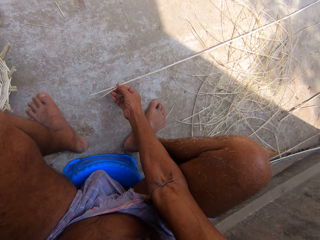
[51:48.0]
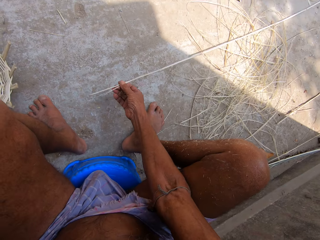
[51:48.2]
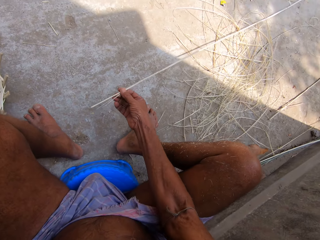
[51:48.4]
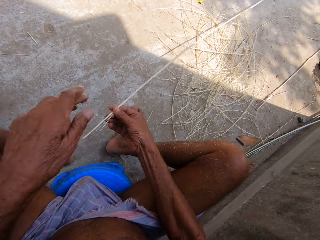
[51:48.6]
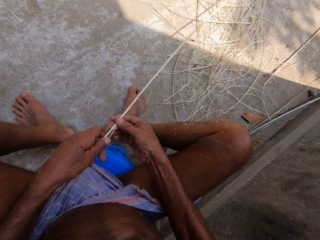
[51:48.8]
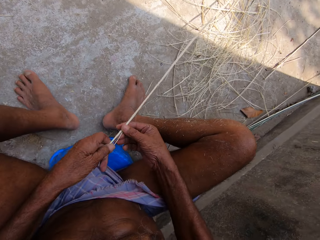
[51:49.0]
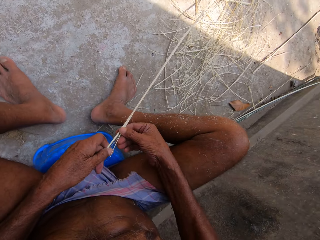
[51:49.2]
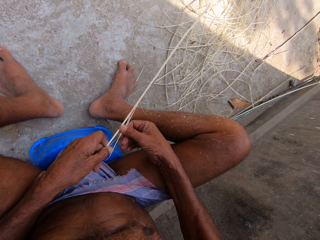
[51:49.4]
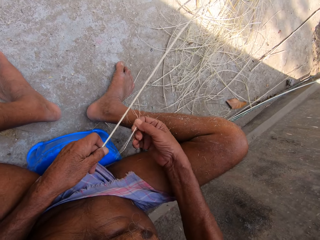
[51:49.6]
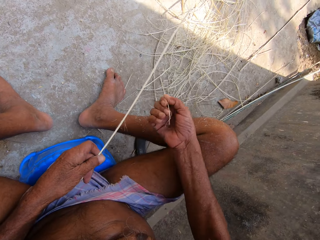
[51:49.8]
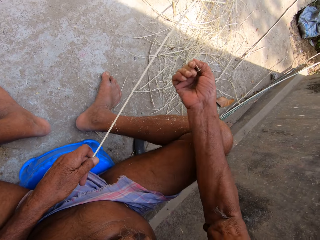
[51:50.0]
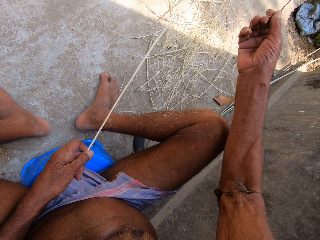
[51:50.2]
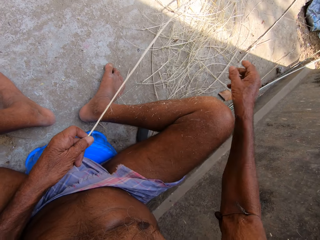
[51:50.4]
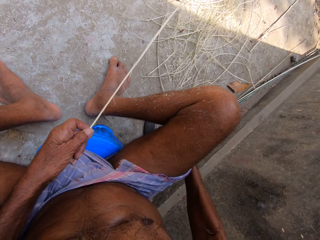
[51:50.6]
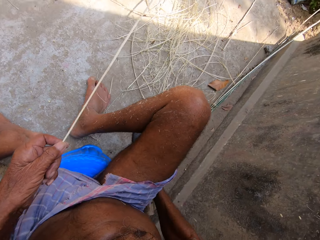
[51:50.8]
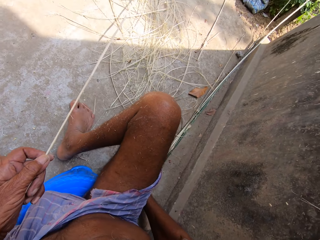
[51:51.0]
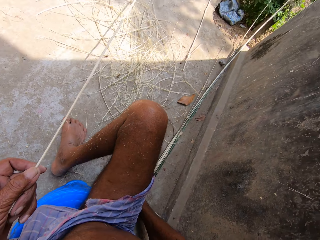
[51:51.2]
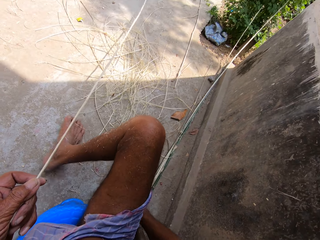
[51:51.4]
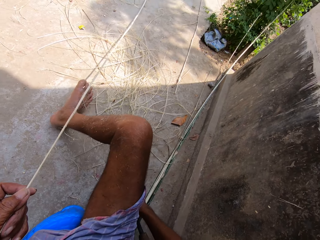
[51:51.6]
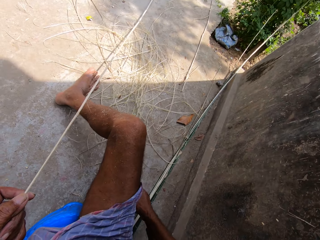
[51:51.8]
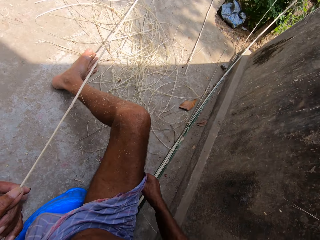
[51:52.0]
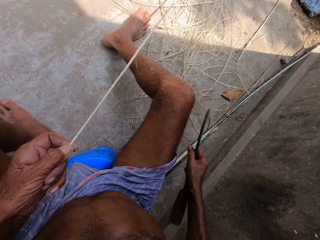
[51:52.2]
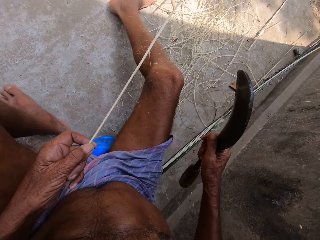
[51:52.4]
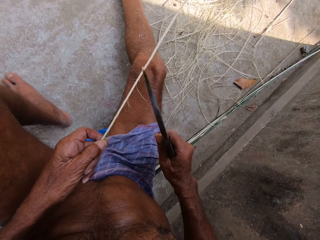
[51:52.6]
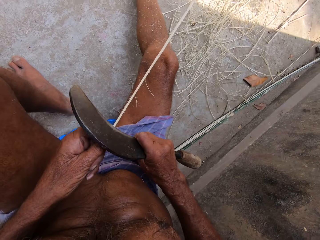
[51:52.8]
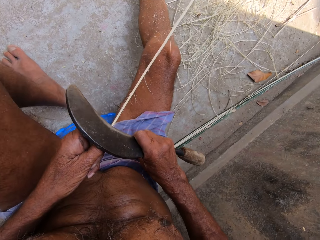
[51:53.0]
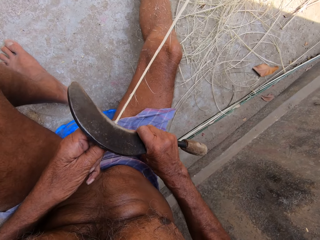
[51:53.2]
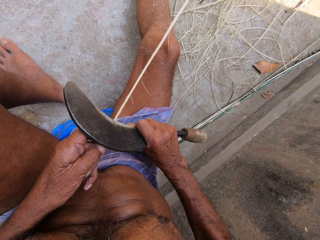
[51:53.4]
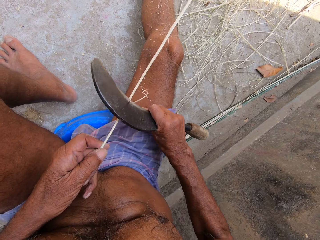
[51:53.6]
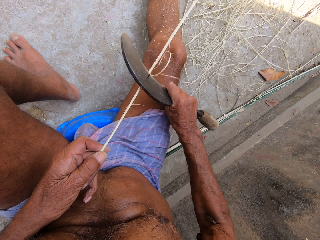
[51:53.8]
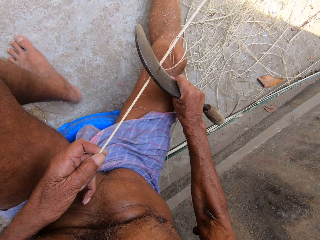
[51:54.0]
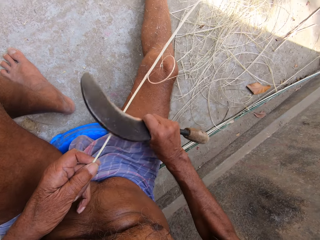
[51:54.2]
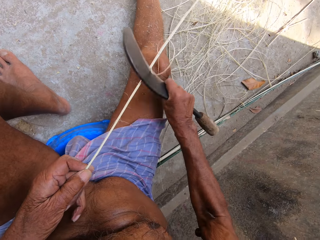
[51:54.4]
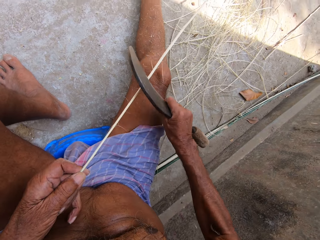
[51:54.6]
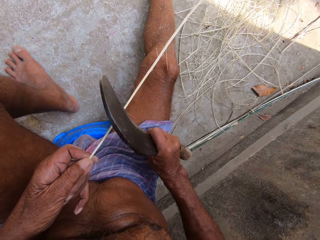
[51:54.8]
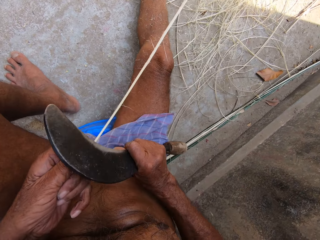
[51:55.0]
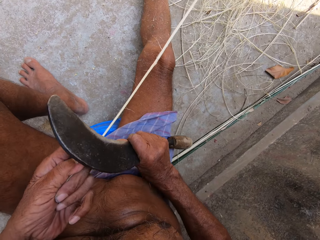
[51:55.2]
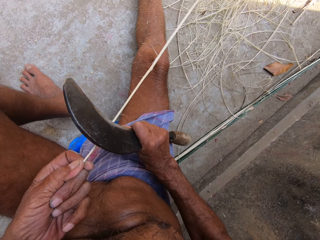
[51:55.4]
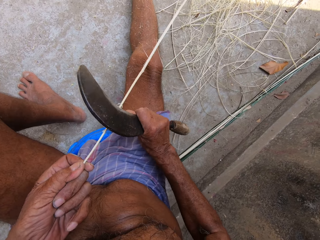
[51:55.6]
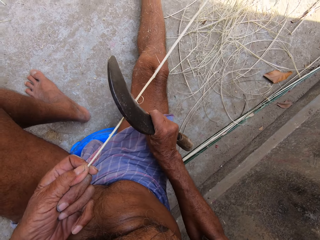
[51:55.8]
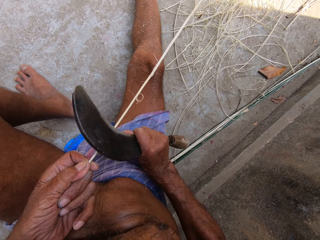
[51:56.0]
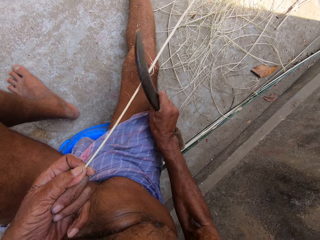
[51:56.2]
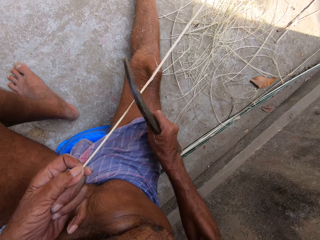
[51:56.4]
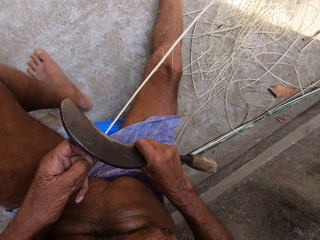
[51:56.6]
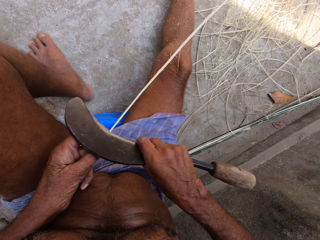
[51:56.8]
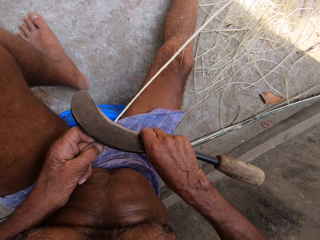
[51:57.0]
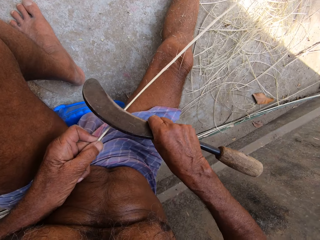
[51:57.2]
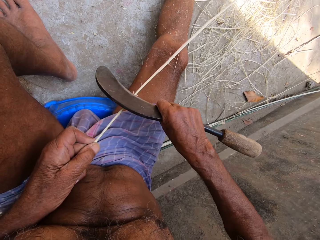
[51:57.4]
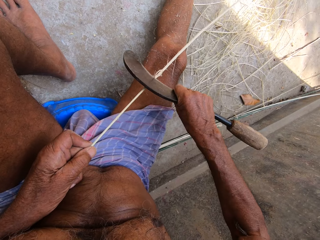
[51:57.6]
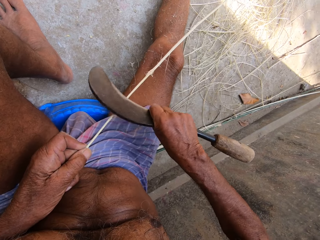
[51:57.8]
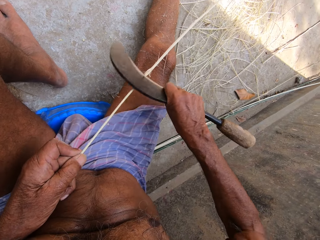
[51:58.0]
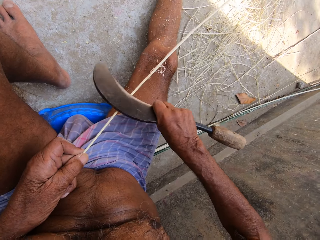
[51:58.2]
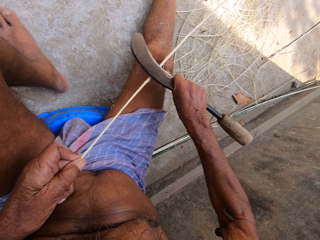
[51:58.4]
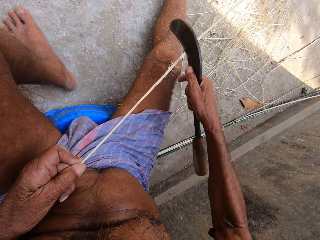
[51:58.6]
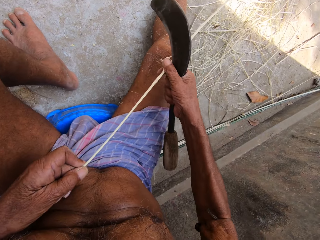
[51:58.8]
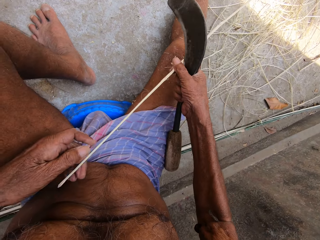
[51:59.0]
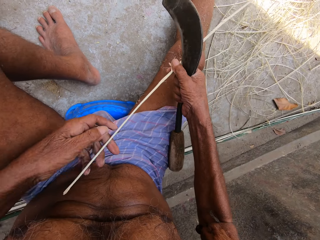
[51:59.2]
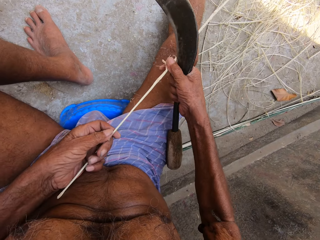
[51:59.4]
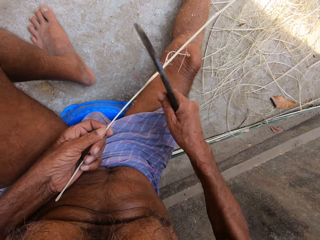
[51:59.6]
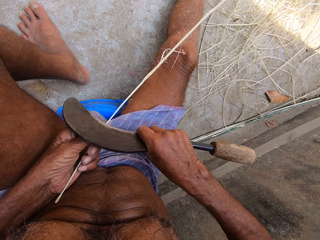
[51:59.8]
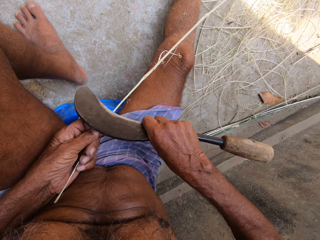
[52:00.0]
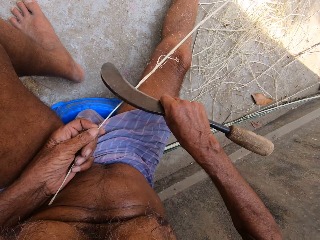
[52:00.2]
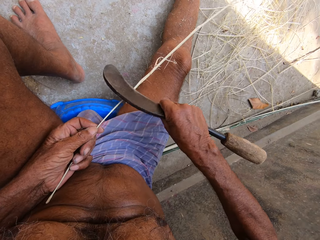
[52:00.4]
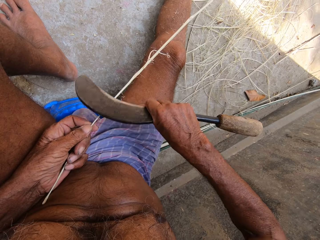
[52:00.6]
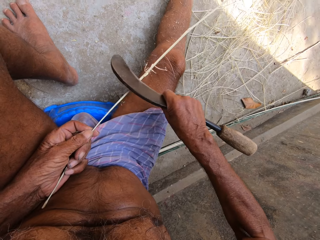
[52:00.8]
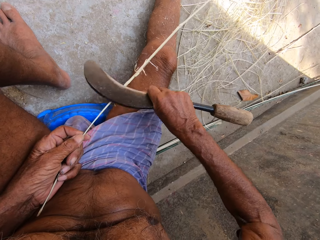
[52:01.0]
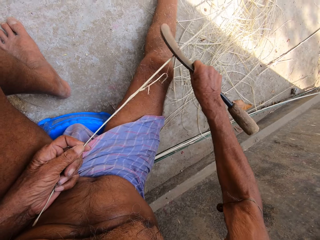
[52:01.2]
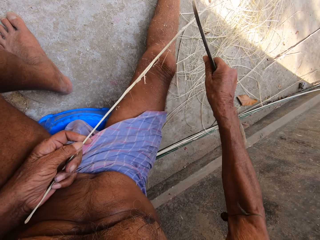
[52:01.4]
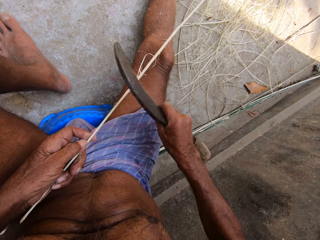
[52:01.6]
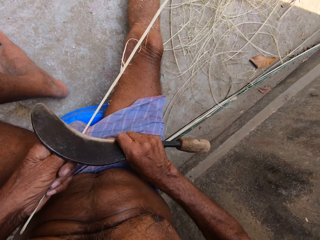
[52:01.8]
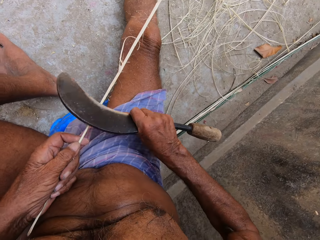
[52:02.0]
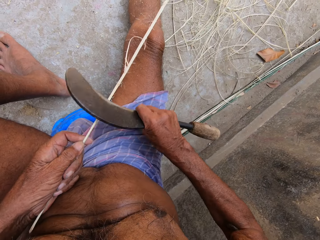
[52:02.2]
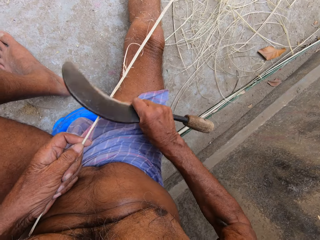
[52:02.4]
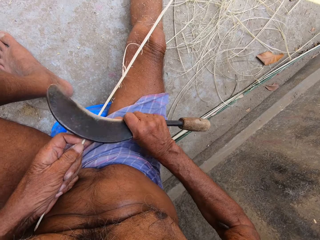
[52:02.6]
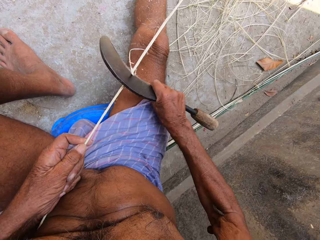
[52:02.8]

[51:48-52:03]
The camera wearer picks a bamboo strip or strand of fiber from the ground with his hands. He puts the basket aside. He holds the bamboo strip in his hands. He removes a thin strip from the bamboo strip with his right hand. He picks up the weaving knife from the ground with his right hand. He peels the bamboo strip with the weaving knife in his right hand. He smoothens the strand of fiber. He holds the bamboo strip with his right hand. He holds the bamboo strip with his left hand. He peels the bamboo strip with the weaving knife in his right hand.

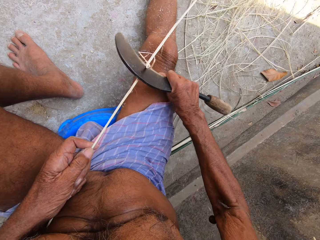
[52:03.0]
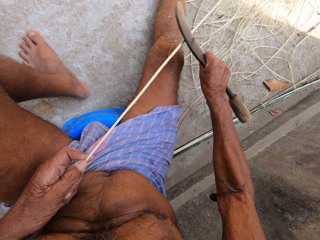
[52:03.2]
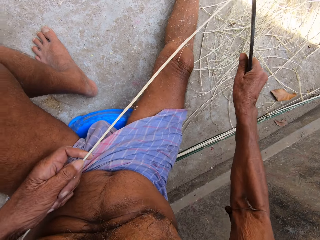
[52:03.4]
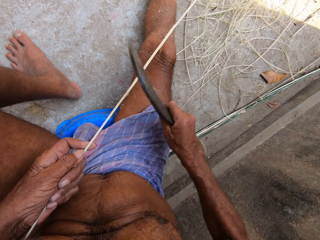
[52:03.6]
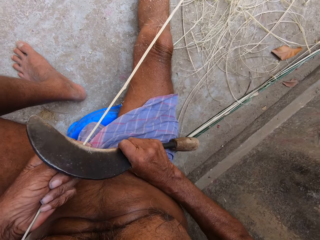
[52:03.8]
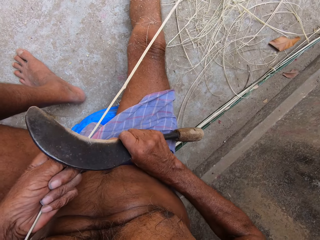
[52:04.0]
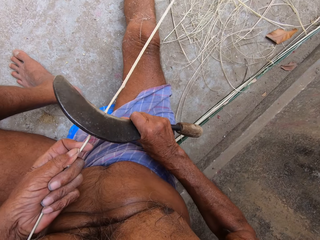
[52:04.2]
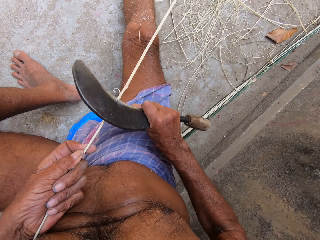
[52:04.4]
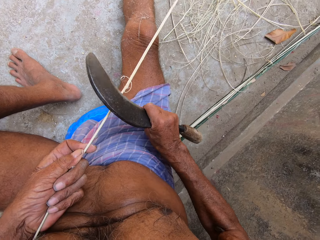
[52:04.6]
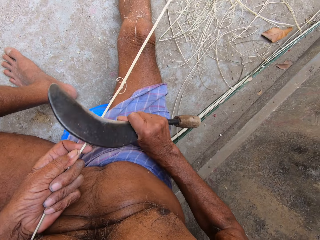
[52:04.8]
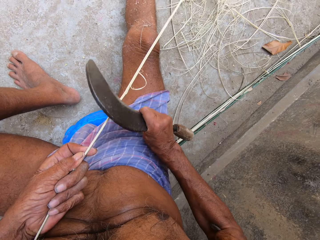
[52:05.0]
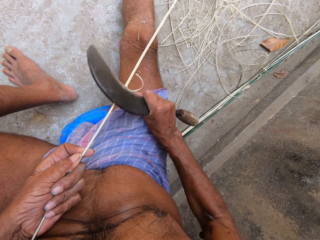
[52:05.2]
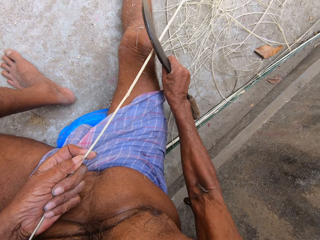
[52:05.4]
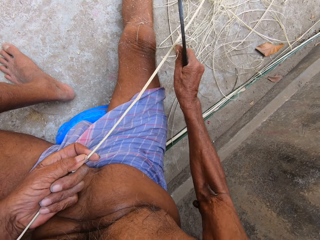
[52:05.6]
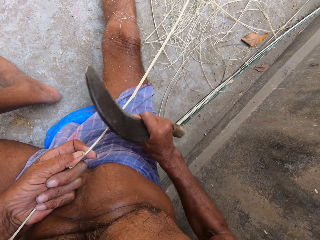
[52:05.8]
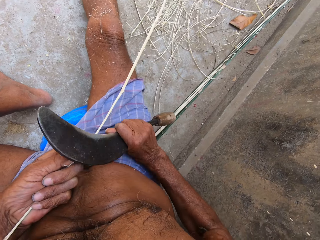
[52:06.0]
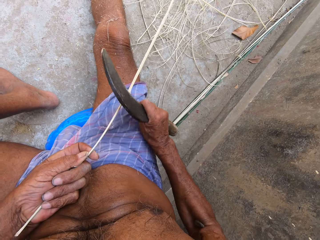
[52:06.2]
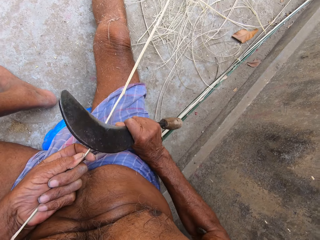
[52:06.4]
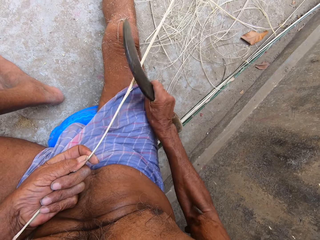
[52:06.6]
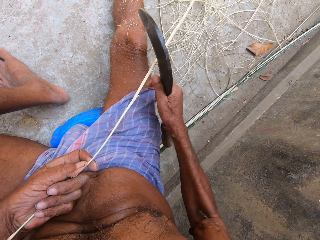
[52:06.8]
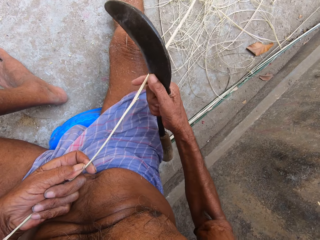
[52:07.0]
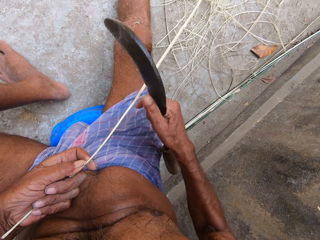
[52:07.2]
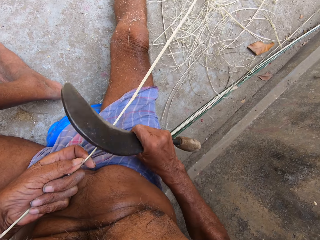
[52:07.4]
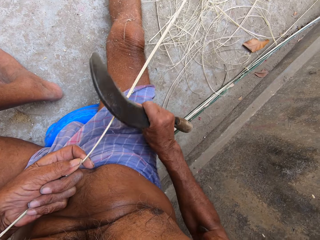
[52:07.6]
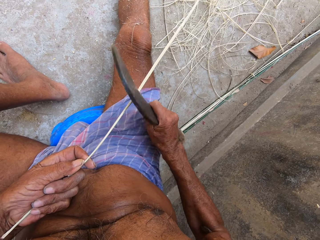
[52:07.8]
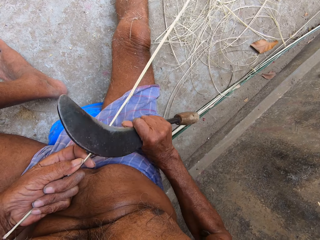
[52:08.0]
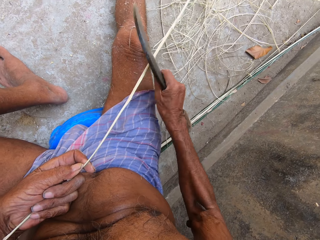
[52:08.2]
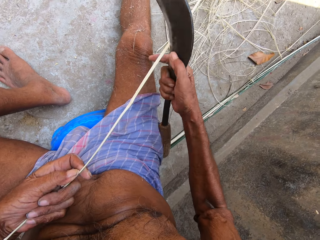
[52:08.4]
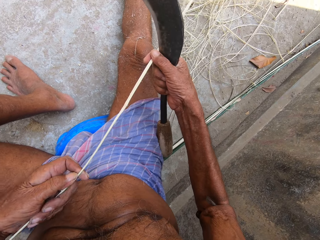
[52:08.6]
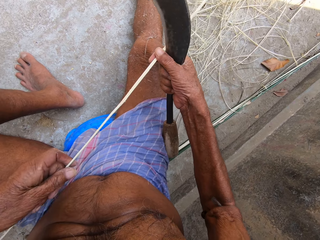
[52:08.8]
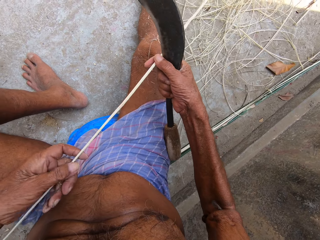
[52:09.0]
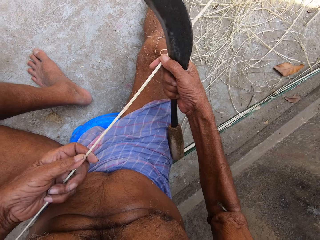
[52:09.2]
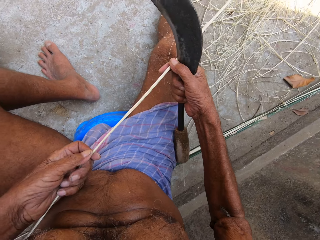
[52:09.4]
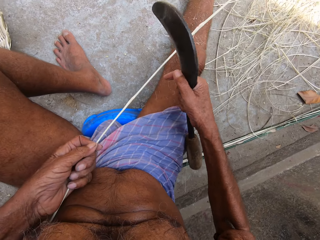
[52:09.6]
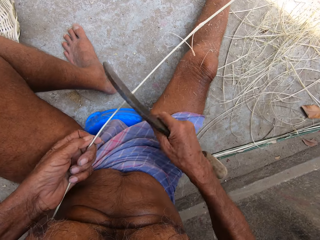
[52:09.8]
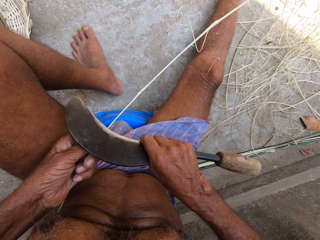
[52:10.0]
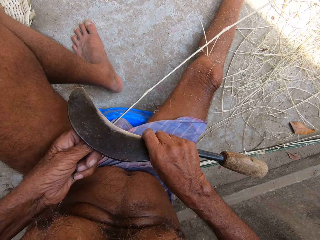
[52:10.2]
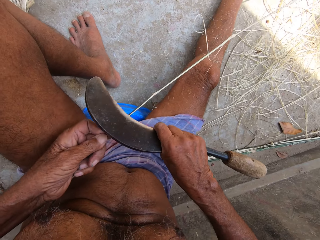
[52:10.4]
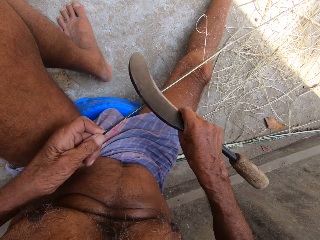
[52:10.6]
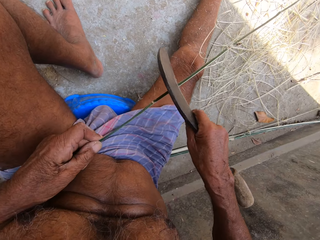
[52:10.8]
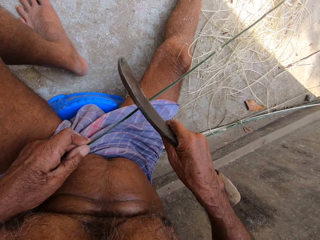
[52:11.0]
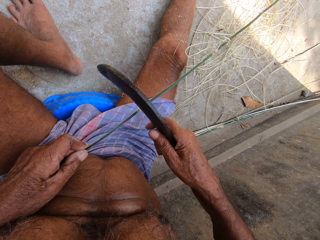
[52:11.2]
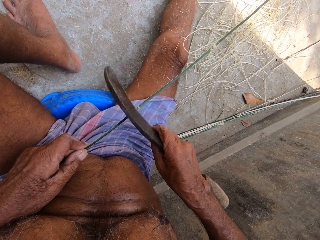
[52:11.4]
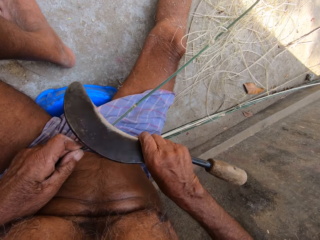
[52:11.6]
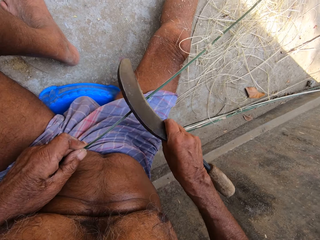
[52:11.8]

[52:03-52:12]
The camera wearer holds the bamboo strip in his hands. He peels the bamboo strip with the weaving knife in his right hand.
